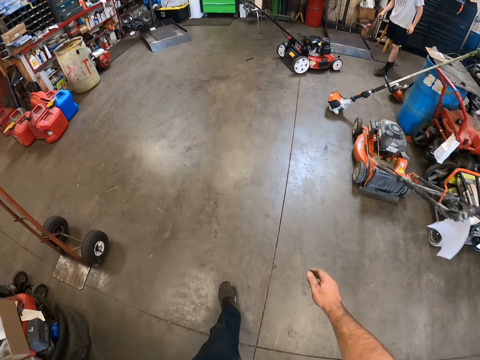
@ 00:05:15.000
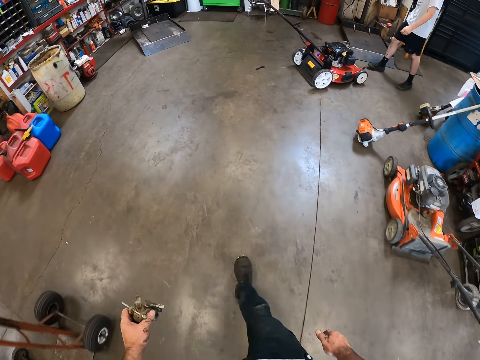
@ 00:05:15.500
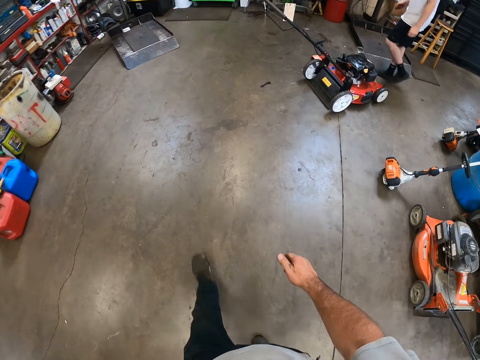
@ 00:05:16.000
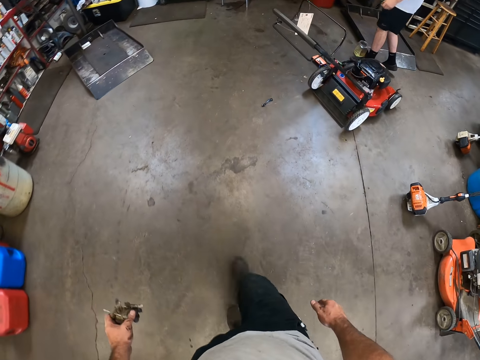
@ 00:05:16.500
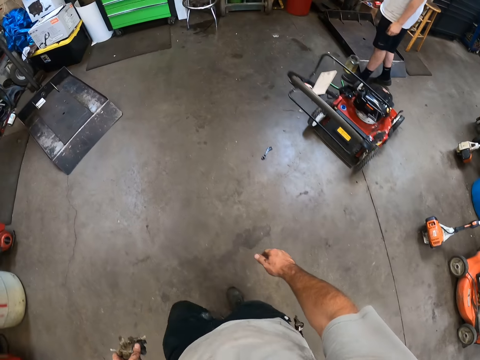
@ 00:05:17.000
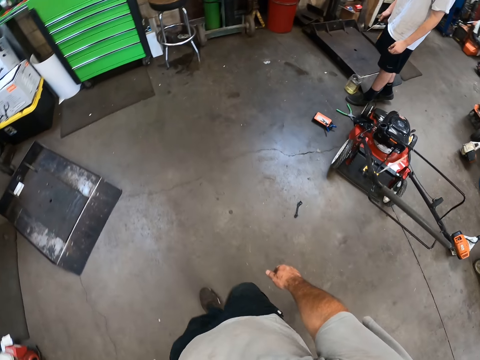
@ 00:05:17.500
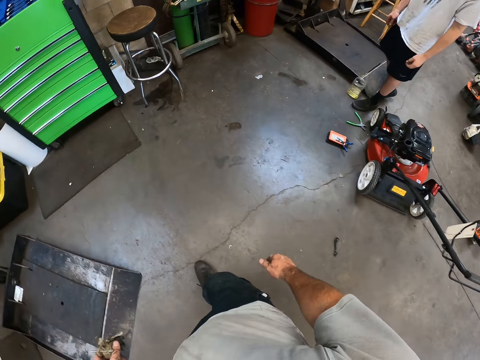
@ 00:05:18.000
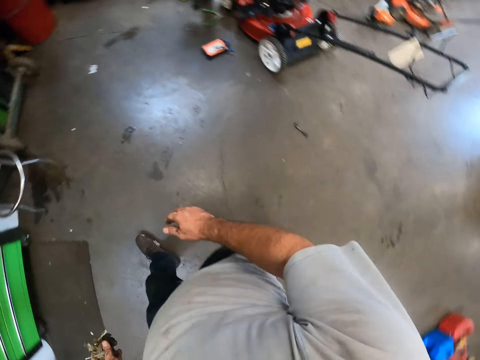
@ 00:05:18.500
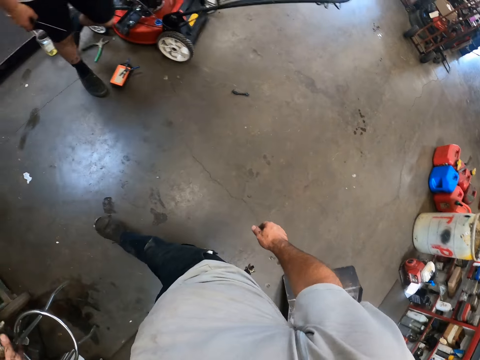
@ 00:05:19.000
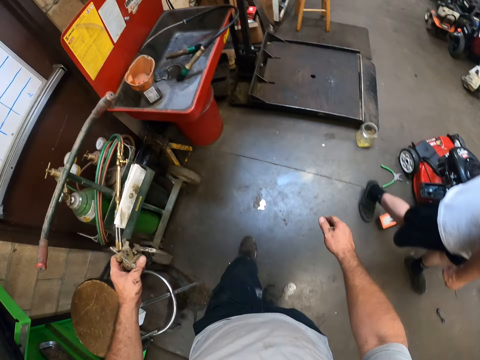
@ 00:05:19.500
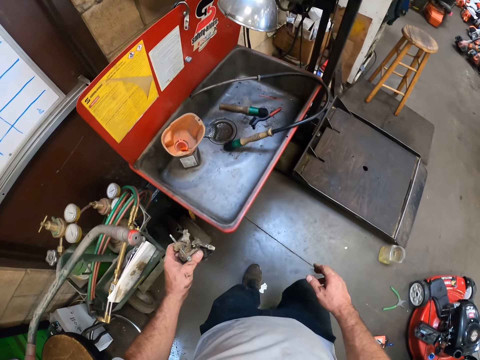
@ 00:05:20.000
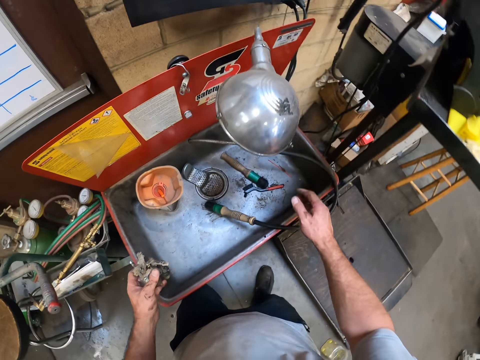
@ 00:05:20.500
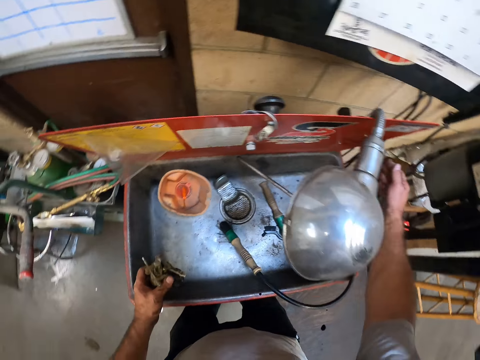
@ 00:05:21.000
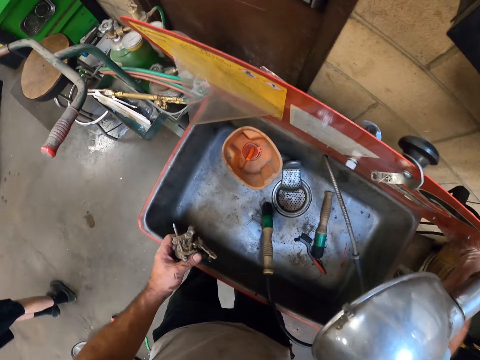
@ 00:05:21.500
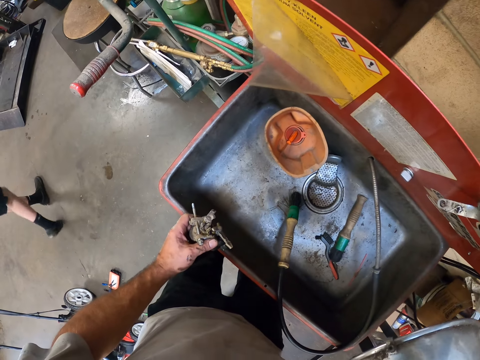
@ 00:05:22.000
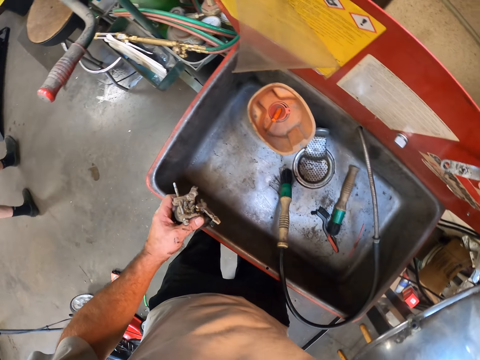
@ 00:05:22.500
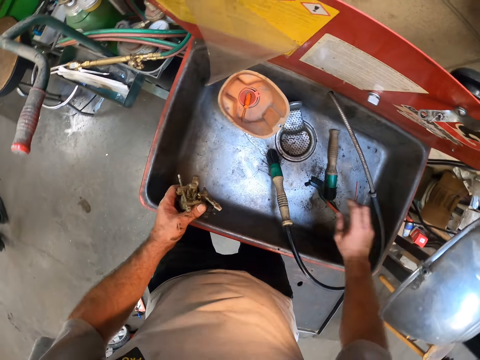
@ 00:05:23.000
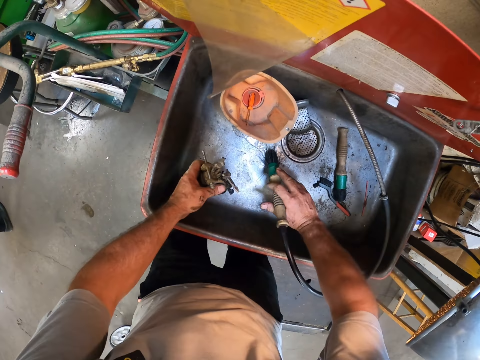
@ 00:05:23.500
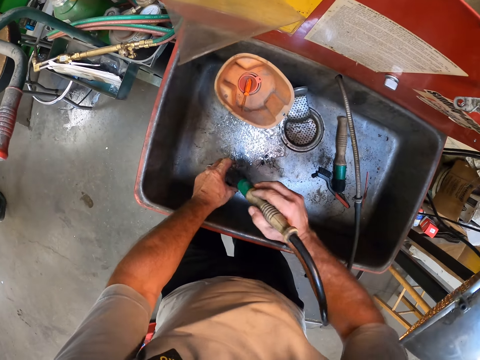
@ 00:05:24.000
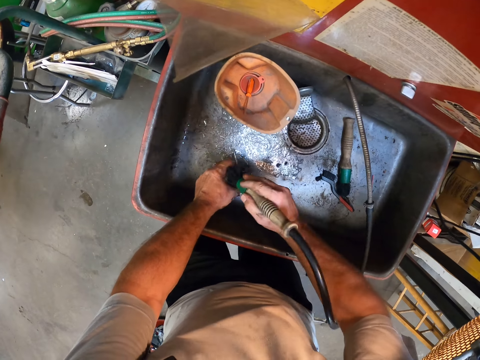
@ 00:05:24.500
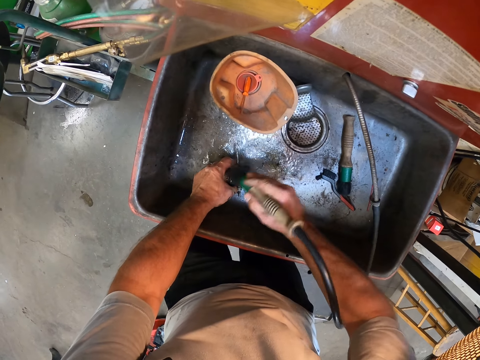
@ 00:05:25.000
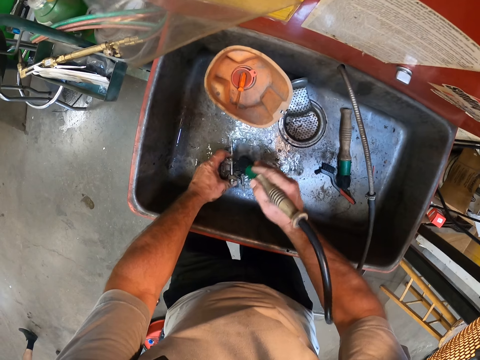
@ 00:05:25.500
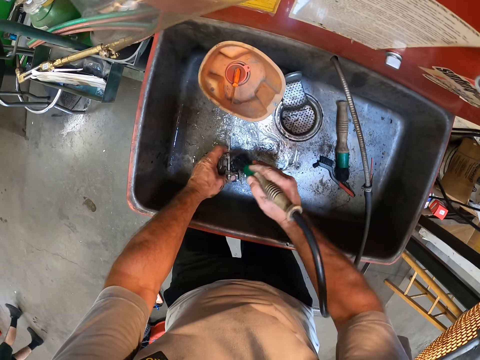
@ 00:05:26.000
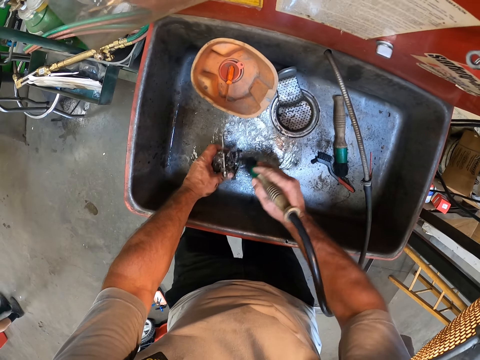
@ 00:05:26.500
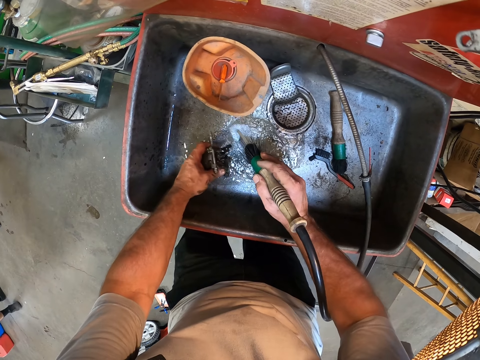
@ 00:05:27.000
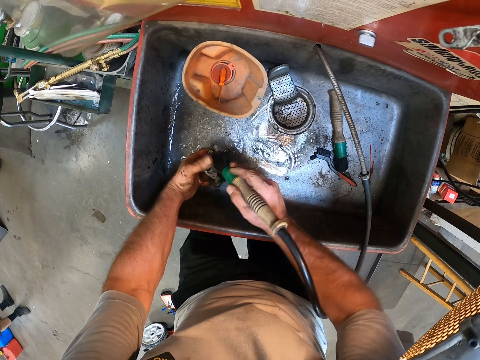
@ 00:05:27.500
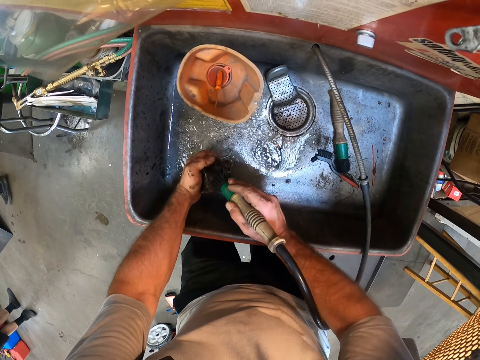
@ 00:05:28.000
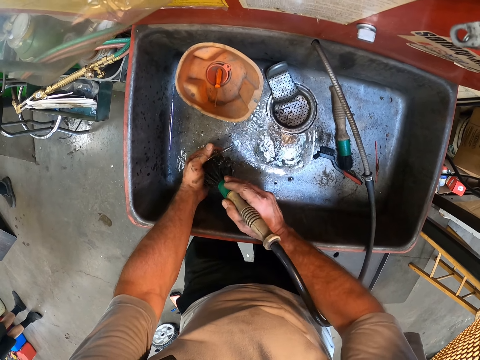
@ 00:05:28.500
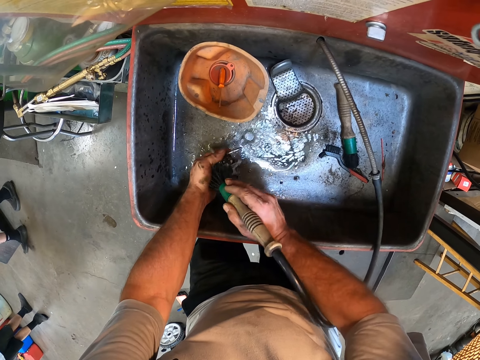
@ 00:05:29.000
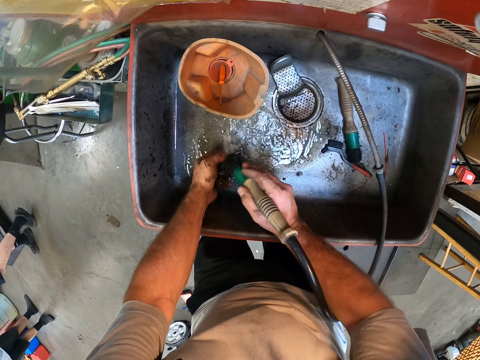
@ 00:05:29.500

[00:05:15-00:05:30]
The camera wearer turns the tap on. He switches on a lamp with his right hand. He holds a wash hose pipe in a sink with his right hand. He picks up the nozzle with his right hand. He washes the carburetor with the wash hose pipe in the sink with his right hand.

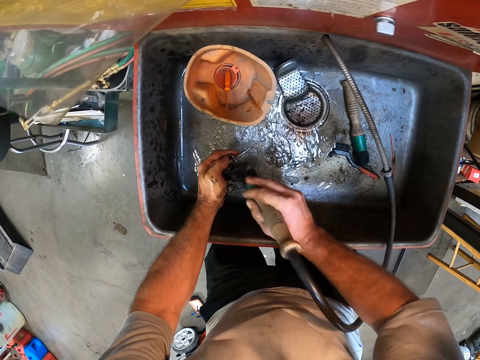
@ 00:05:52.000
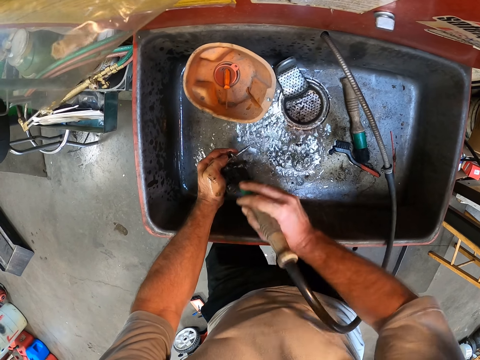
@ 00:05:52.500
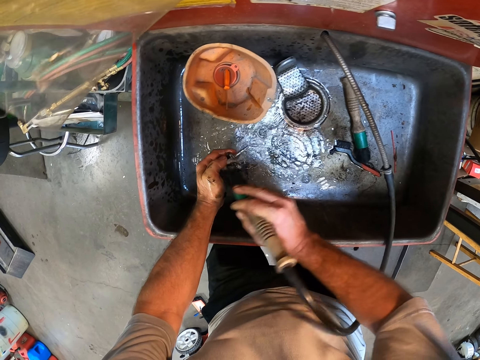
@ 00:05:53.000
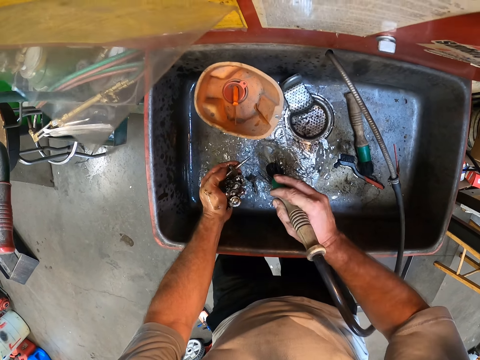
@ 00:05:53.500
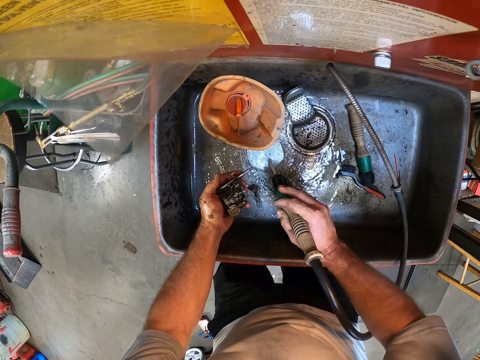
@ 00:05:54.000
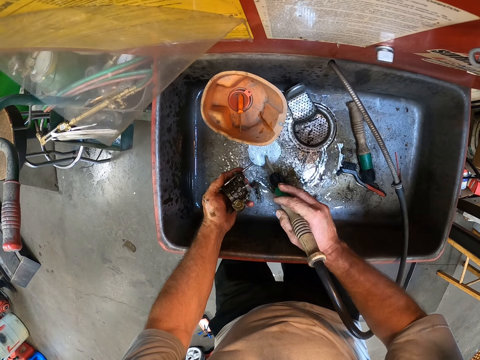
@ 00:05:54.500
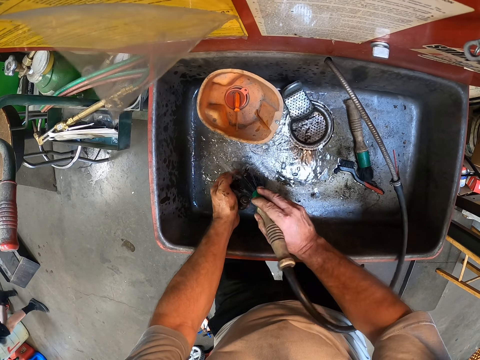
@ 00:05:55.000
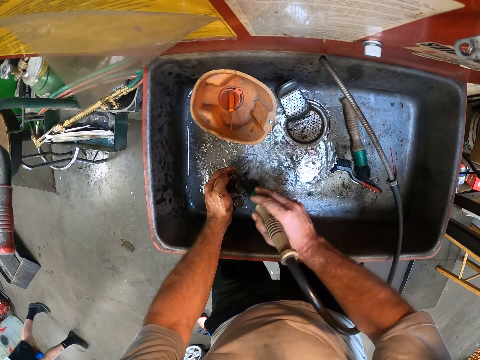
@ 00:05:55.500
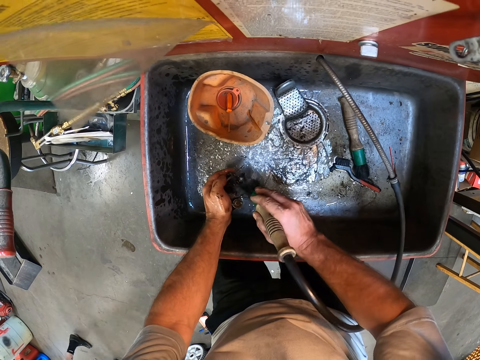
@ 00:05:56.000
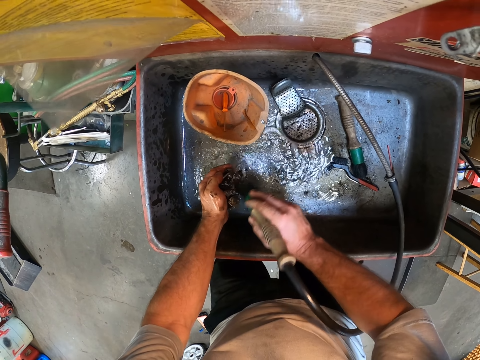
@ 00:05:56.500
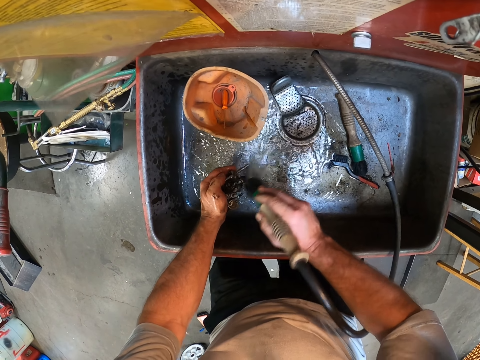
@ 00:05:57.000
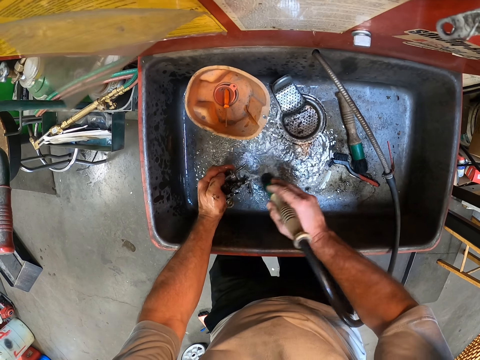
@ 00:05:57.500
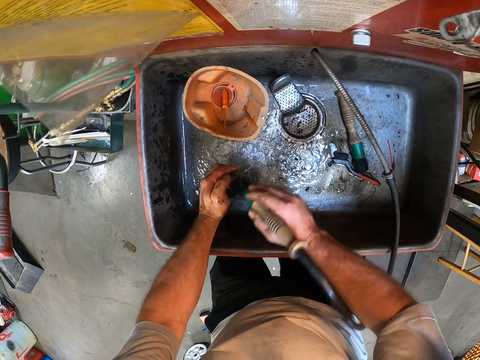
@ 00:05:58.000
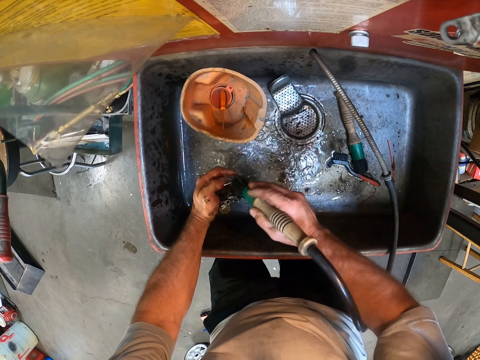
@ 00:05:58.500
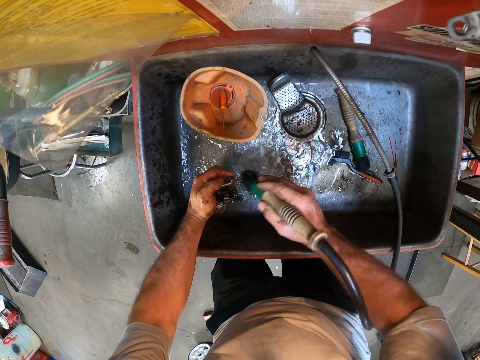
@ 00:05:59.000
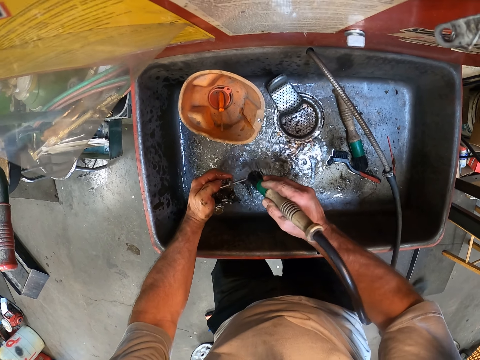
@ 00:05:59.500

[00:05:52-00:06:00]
The camera wearer stares at the carburetor. He points the wash hose pipe in the sink with his right hand. He washes the carburetor with the wash hose pipe in the sink with his right hand.

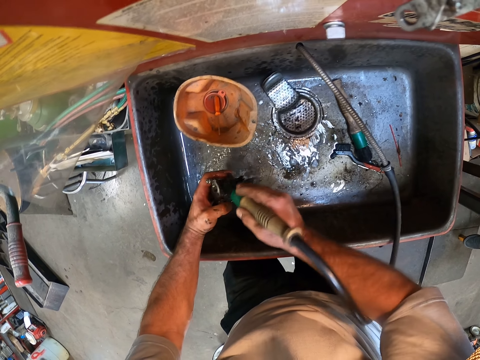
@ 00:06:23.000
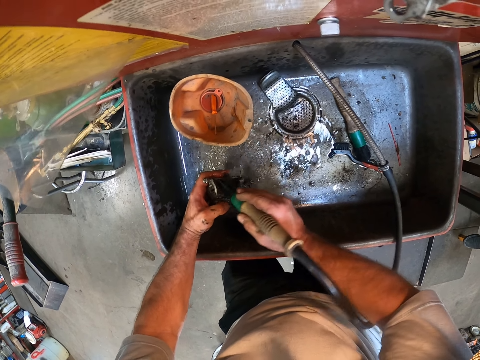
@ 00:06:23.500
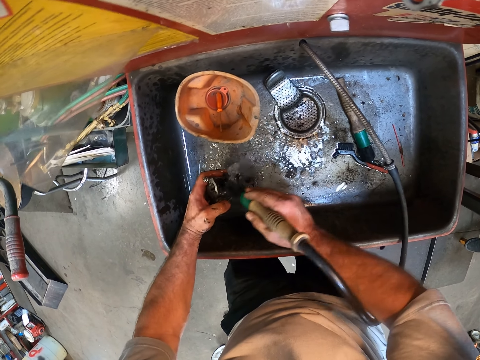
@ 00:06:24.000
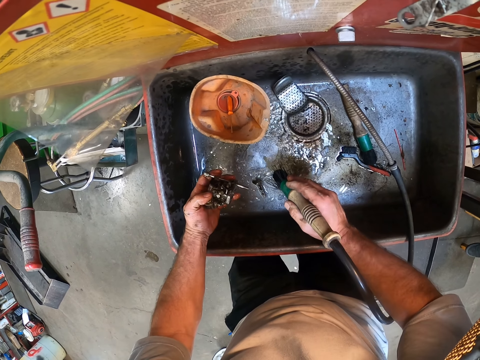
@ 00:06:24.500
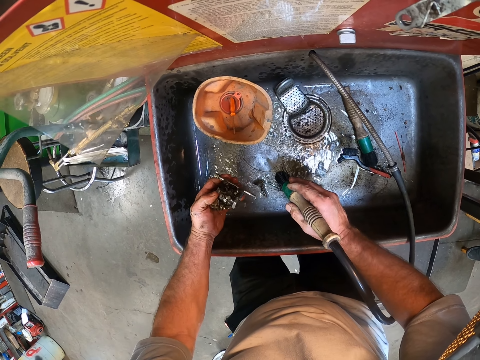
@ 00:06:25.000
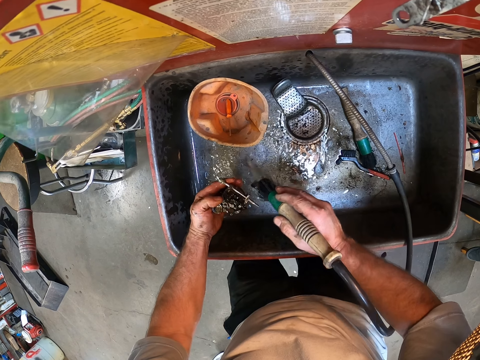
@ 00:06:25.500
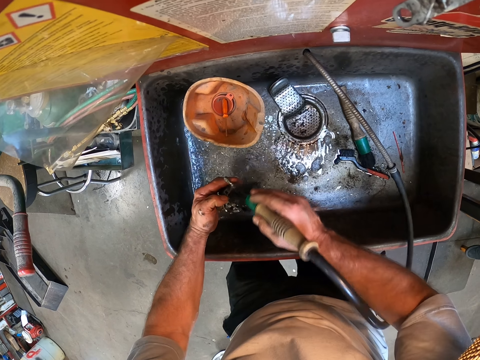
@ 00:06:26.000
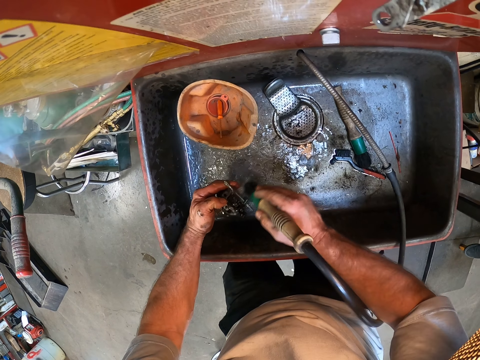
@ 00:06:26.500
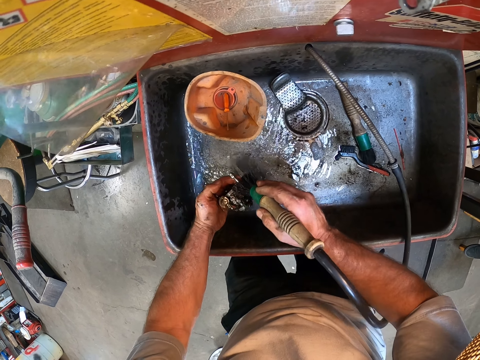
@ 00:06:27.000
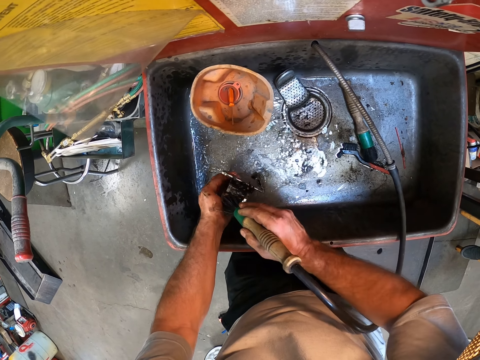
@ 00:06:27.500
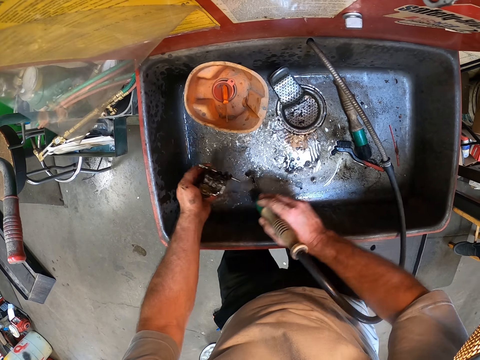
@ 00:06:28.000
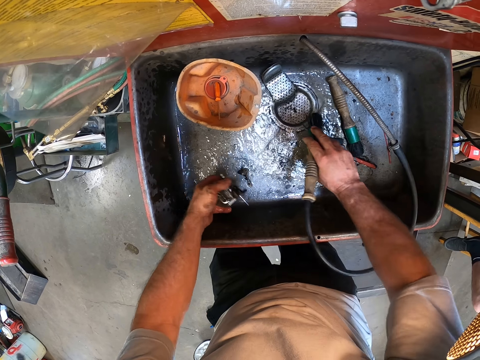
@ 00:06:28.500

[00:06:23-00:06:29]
The camera wearer stares at the carburetor. He washes the carburetor with the water. He drops the wash hose pipe in the sink with his right hand.
